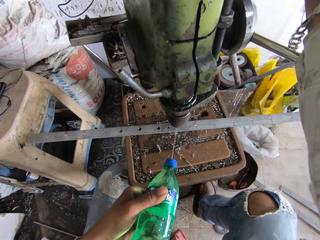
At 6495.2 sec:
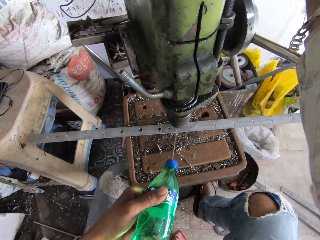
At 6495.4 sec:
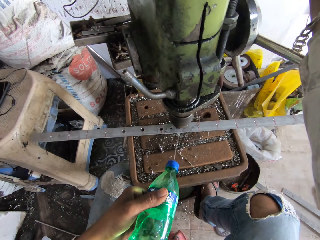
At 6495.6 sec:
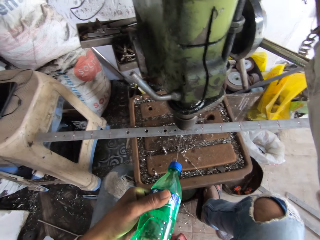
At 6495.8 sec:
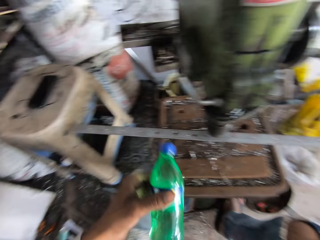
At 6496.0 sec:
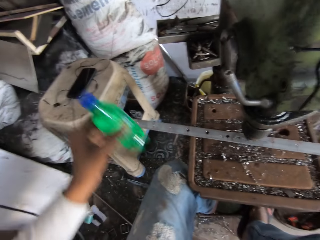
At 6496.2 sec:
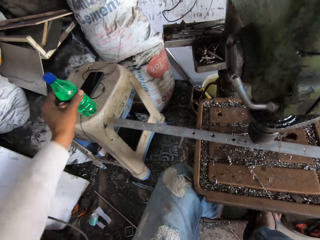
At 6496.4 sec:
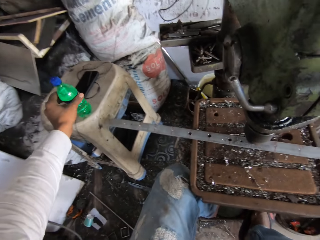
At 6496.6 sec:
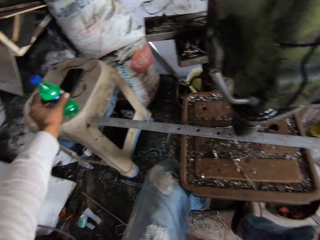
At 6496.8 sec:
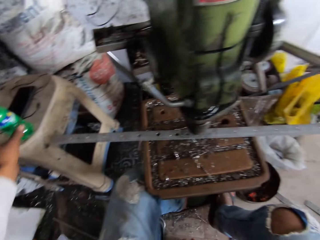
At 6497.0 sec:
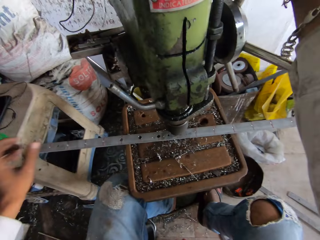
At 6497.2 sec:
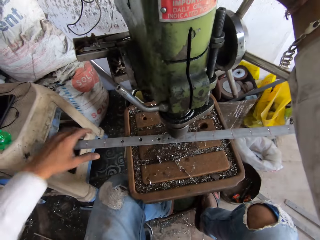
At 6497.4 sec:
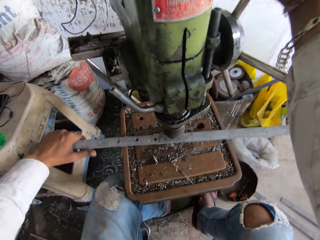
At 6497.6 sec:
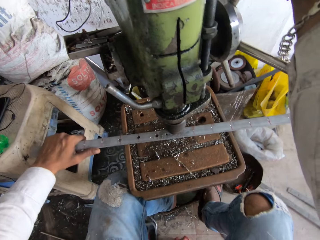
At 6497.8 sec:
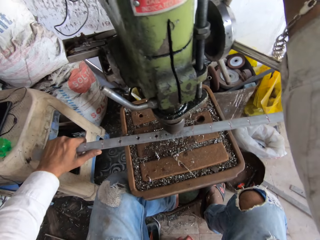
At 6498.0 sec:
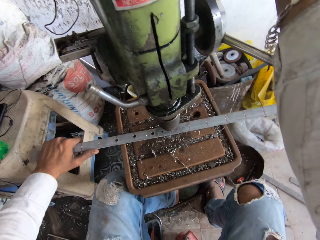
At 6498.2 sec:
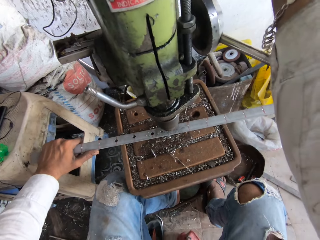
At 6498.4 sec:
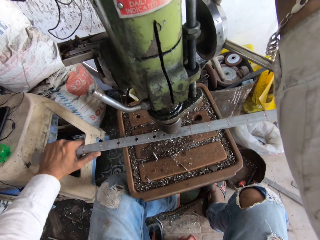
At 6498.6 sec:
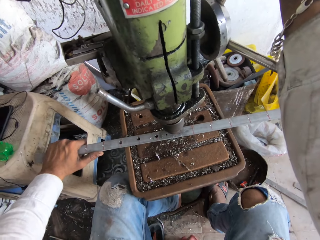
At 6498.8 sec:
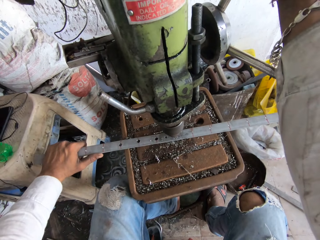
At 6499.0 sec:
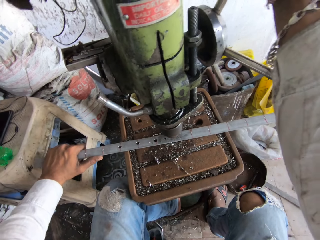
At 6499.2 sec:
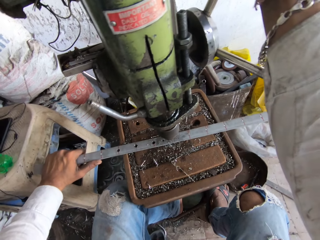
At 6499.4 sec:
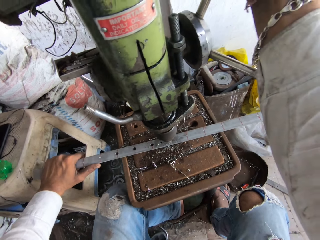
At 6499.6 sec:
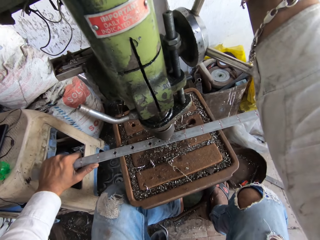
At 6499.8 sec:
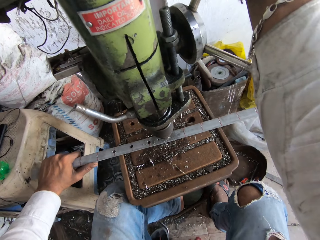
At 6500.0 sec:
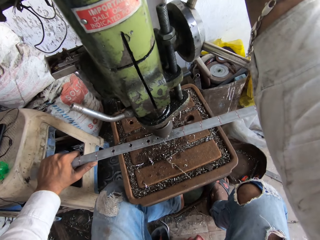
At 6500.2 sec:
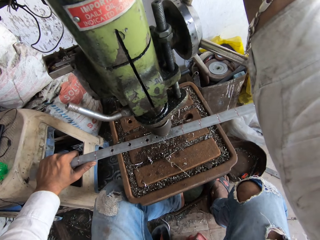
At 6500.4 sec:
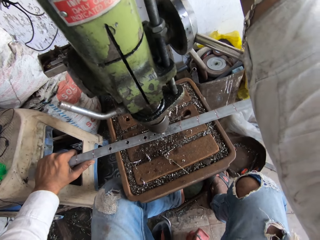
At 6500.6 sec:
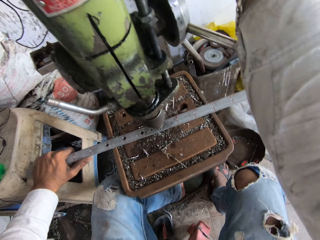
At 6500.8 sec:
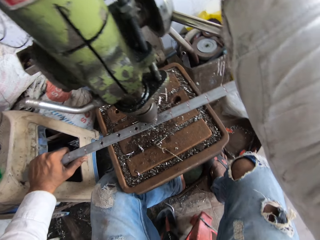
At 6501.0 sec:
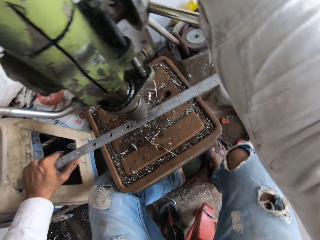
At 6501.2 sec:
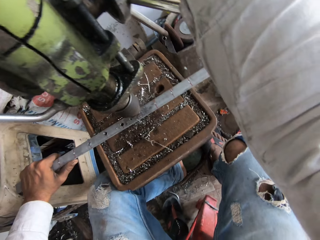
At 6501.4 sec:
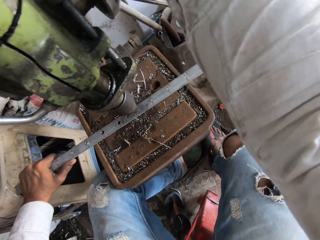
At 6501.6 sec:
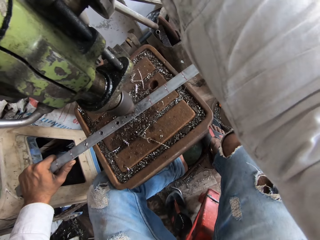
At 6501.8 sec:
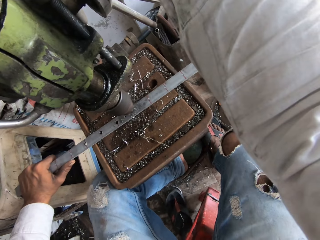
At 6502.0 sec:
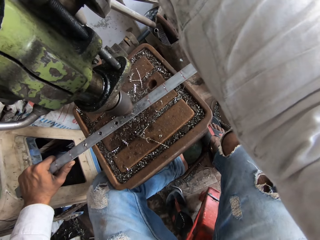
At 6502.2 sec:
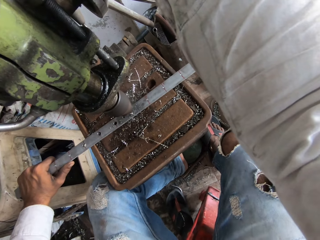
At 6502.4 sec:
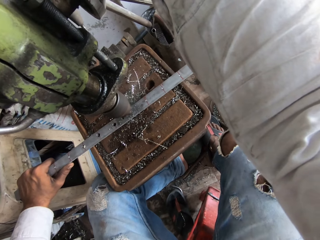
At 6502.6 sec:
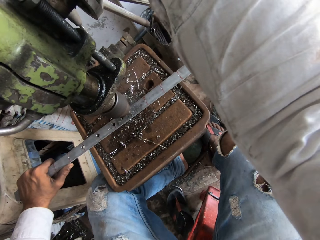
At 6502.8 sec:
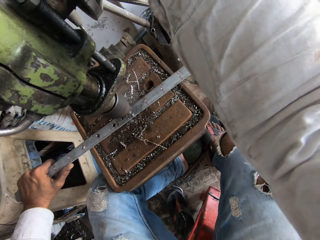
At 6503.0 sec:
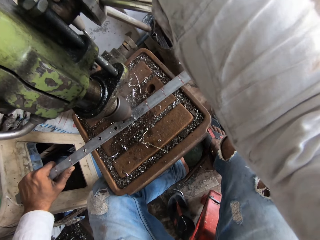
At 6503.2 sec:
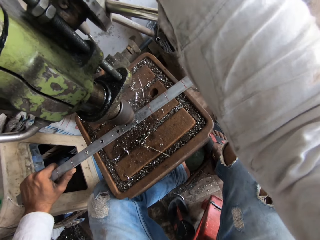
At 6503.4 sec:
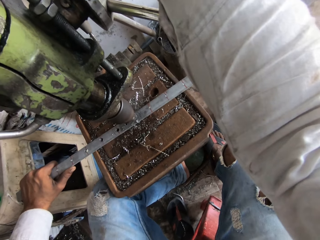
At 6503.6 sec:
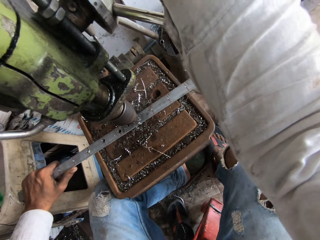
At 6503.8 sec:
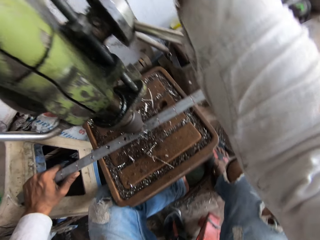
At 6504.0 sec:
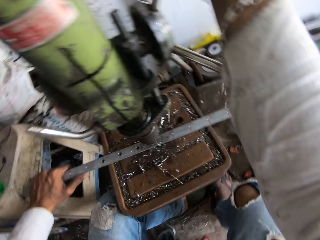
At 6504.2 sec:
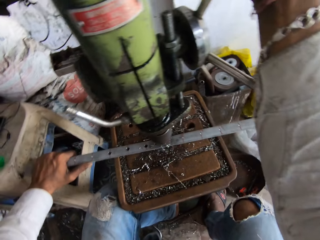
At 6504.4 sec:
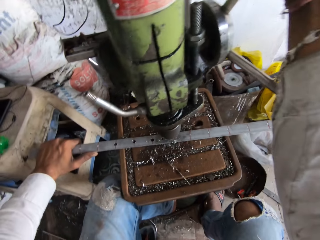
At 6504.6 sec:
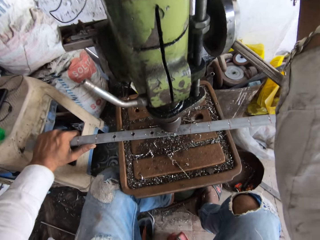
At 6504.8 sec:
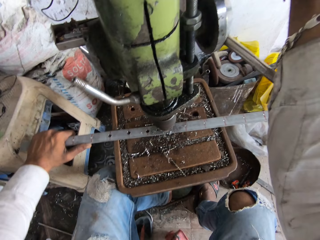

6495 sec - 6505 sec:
The camera wearer pours water to the metal sheet. They put aside the water bottle on the chair. They drill a hole in the metal.

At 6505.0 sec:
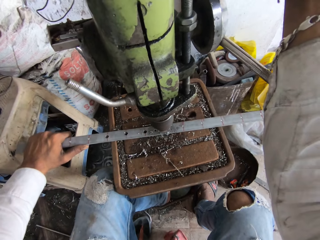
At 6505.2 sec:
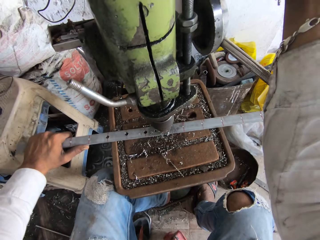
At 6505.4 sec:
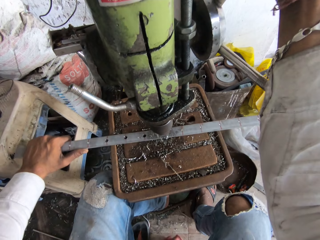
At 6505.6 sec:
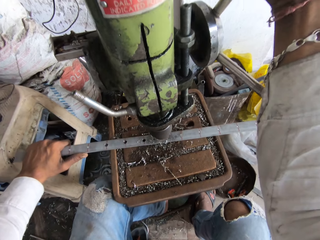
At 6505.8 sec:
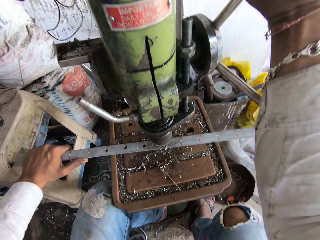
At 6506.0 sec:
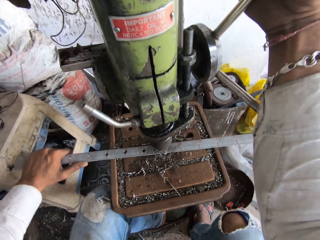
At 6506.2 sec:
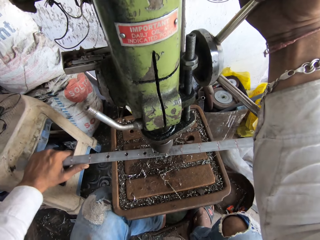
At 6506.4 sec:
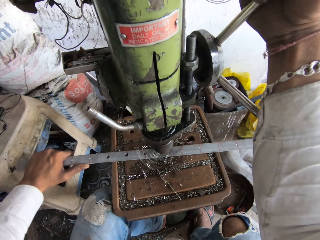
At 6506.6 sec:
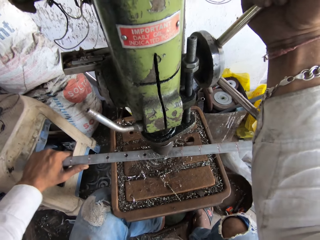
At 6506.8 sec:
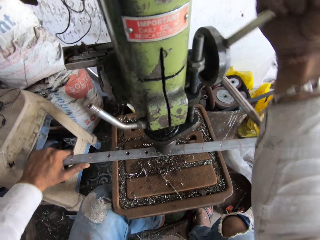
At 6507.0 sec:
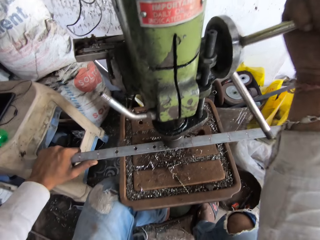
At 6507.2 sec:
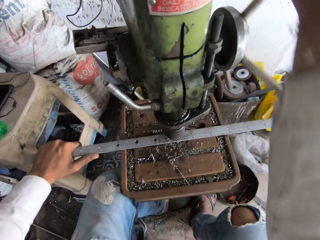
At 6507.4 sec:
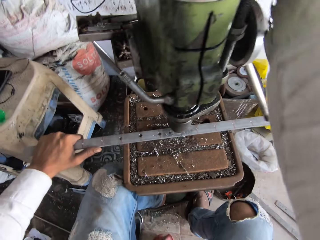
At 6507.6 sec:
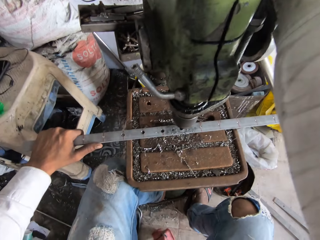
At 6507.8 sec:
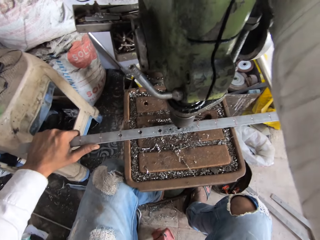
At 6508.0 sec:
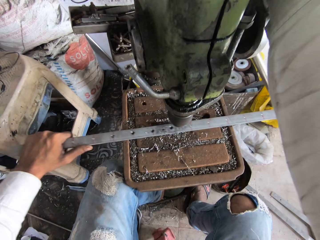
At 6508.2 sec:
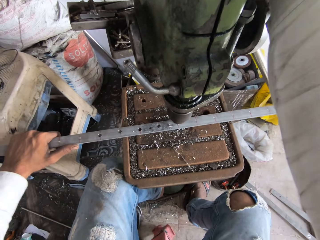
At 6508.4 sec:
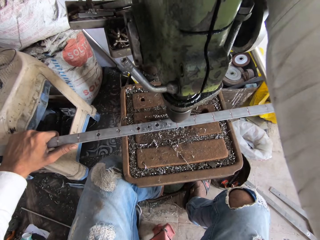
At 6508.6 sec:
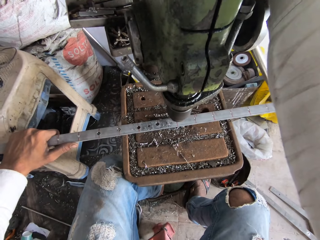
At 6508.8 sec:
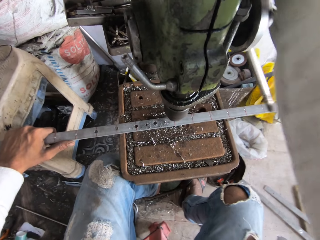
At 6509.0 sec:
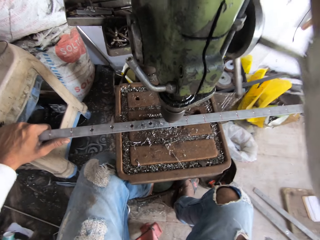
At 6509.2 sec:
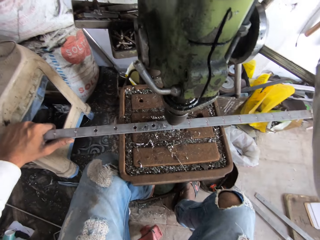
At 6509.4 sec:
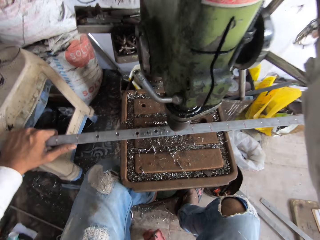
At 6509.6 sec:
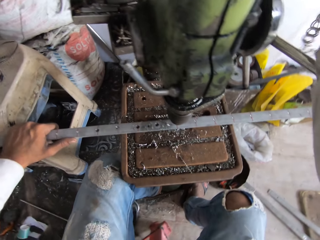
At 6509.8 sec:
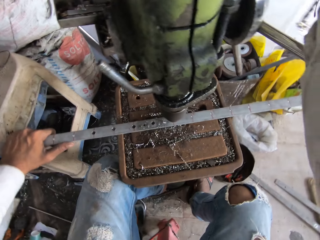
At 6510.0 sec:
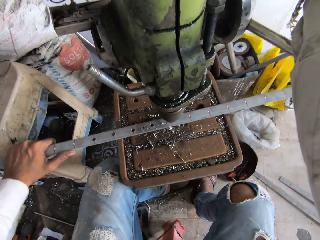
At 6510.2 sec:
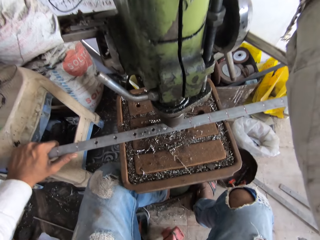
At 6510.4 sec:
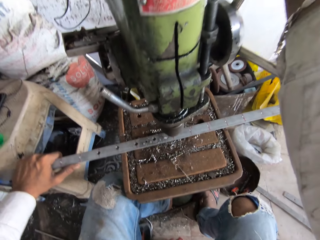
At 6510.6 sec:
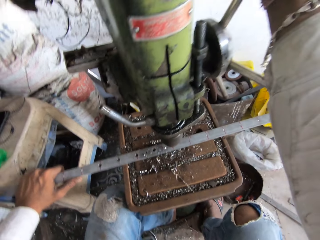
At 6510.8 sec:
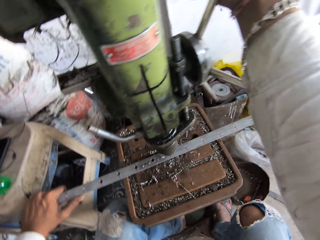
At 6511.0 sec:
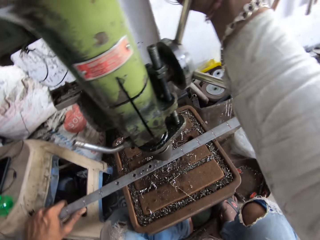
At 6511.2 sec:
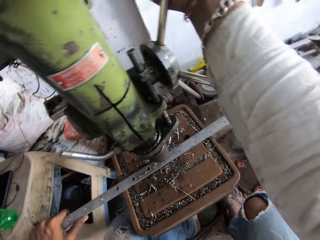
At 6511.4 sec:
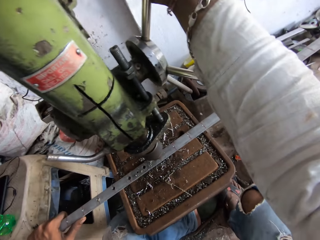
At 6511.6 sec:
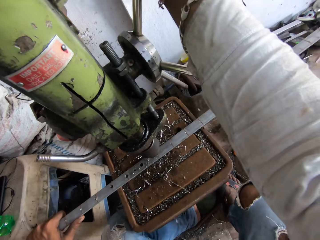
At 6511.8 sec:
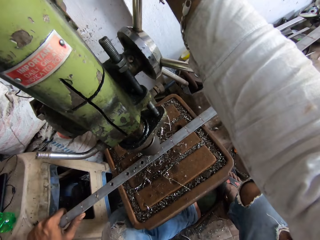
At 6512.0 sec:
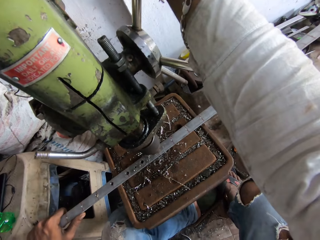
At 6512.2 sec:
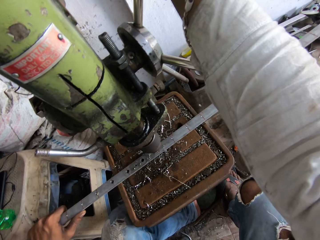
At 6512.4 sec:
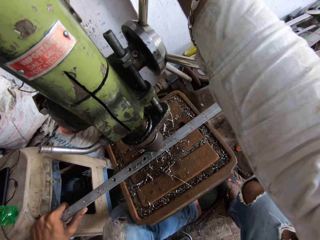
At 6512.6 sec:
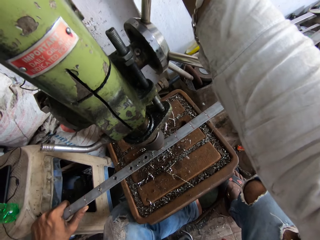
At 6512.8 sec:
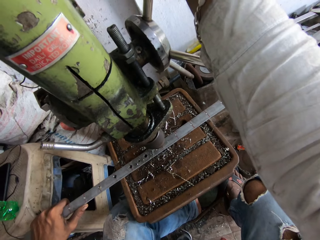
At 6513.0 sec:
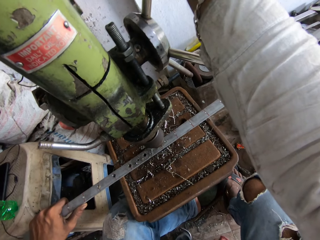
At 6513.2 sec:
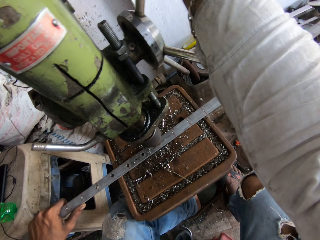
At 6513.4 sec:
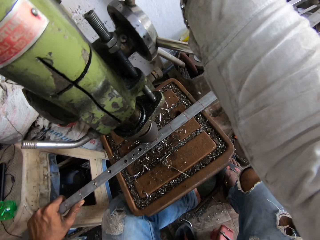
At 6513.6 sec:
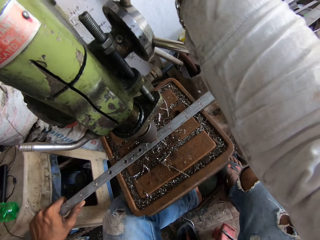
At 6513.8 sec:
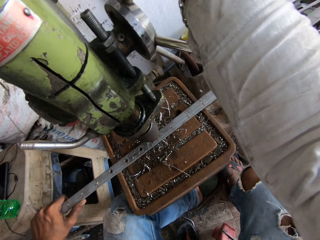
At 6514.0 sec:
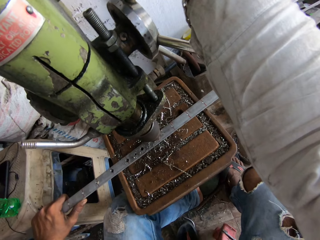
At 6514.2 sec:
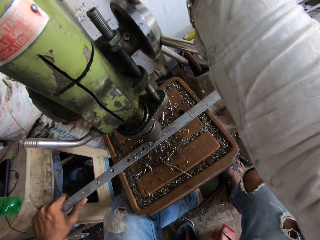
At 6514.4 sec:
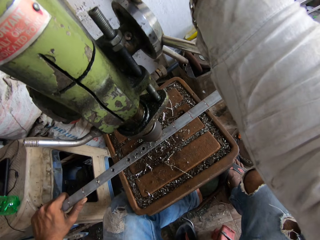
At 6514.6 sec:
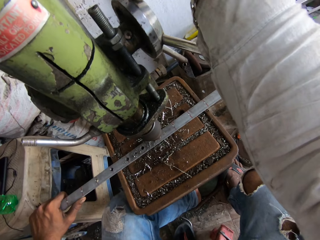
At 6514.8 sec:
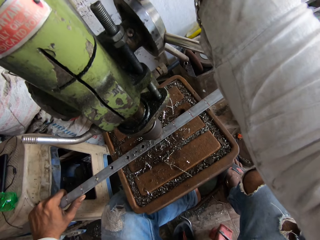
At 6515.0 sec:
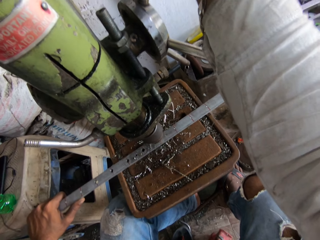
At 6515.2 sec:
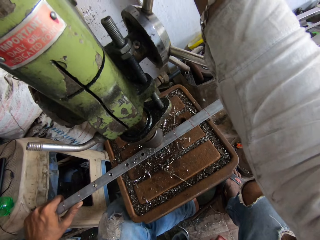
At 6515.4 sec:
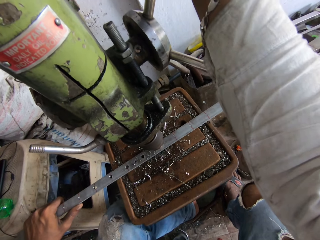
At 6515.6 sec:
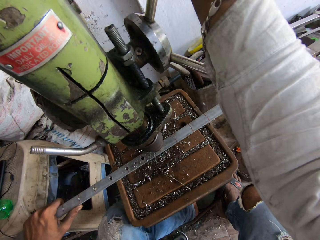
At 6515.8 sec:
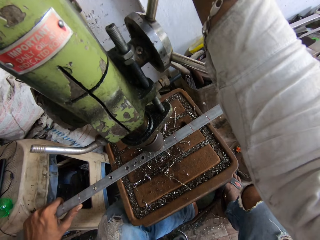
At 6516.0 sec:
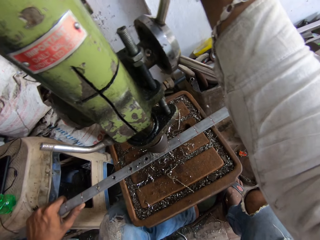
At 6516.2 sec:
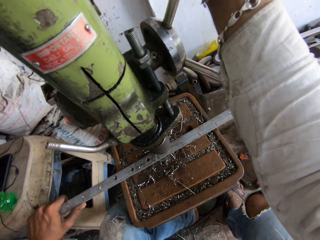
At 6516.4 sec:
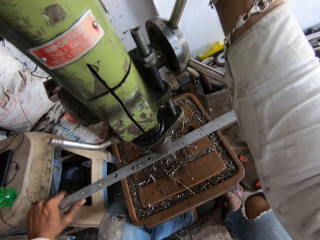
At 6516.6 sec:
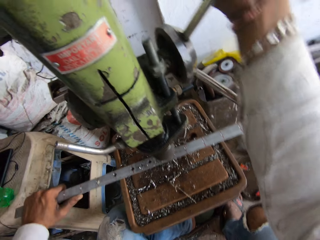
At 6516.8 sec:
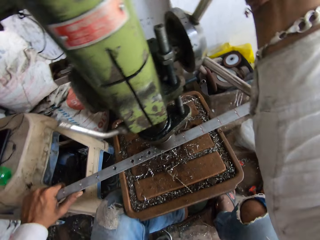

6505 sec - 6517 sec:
The camera wearer adjusts the drilling machine. They rotate the handle of the sheet metal punching machine. They move the metal sheet. They adjust the drilling machine. They drill a hole in the metal with the sheet metal punching machine.
